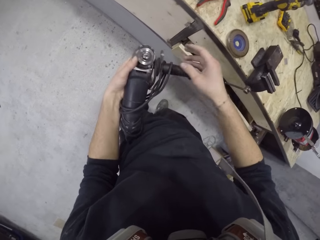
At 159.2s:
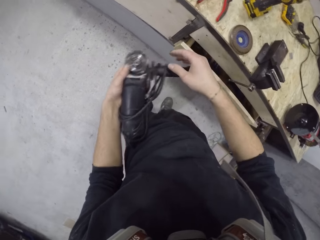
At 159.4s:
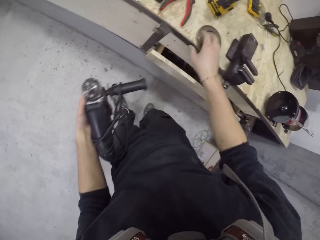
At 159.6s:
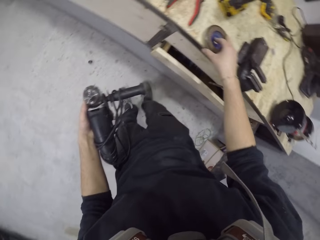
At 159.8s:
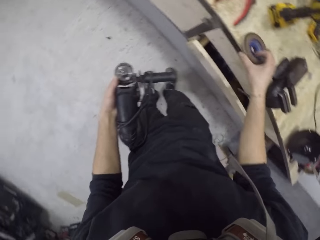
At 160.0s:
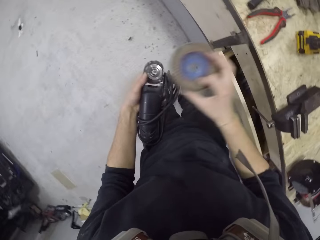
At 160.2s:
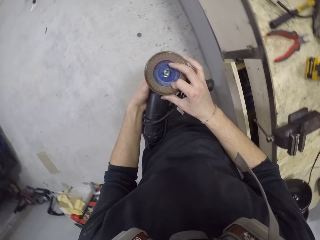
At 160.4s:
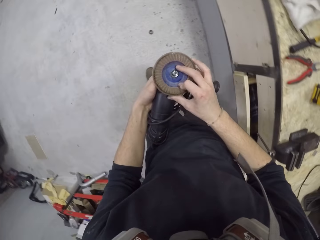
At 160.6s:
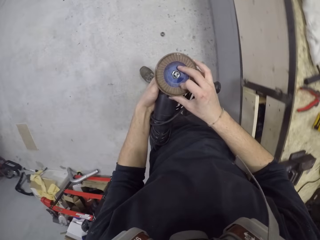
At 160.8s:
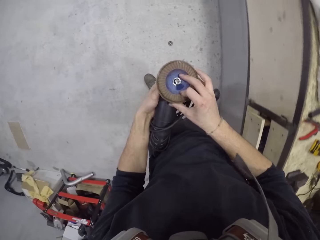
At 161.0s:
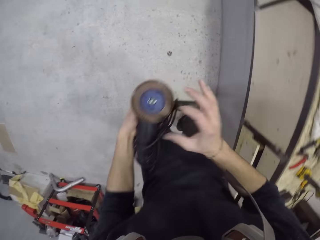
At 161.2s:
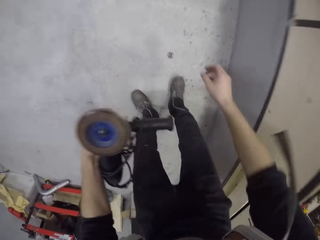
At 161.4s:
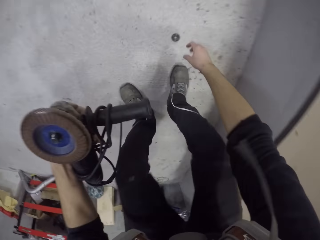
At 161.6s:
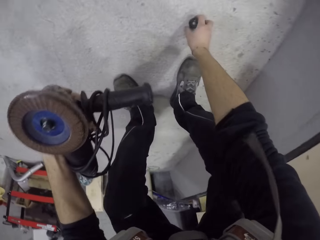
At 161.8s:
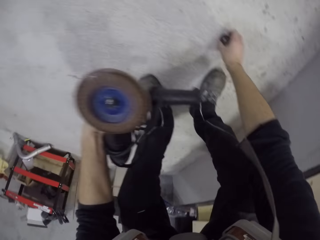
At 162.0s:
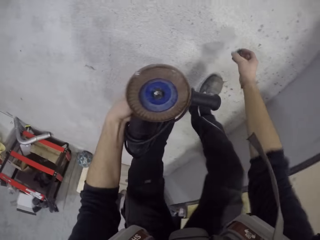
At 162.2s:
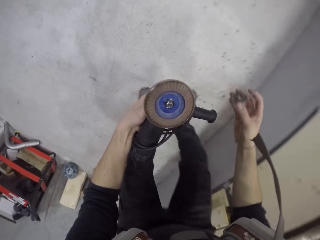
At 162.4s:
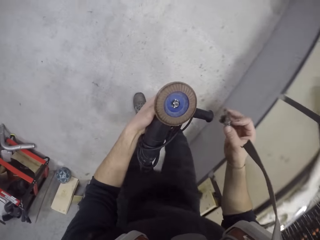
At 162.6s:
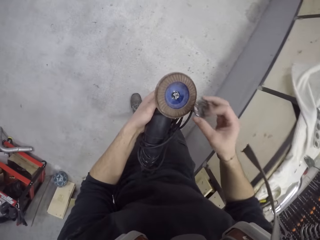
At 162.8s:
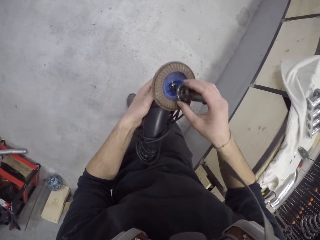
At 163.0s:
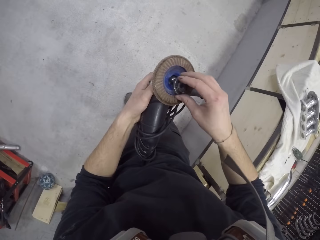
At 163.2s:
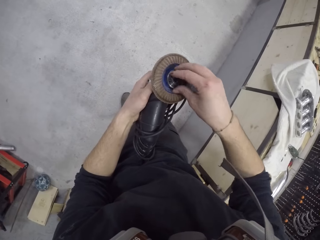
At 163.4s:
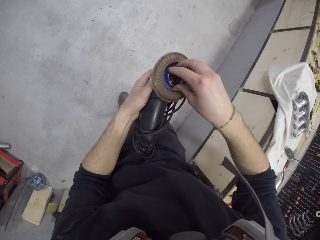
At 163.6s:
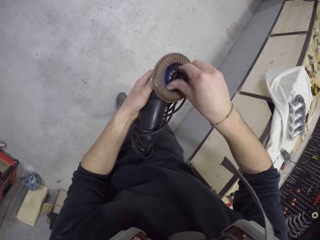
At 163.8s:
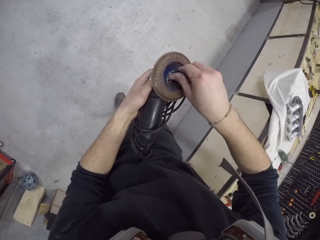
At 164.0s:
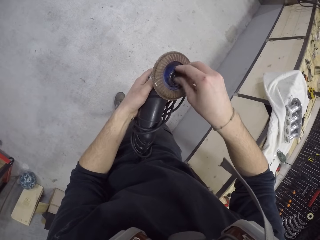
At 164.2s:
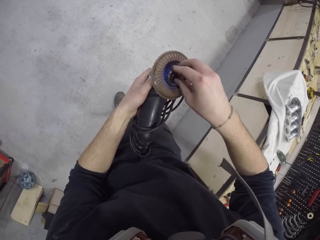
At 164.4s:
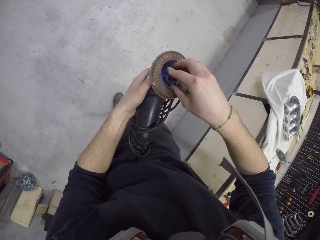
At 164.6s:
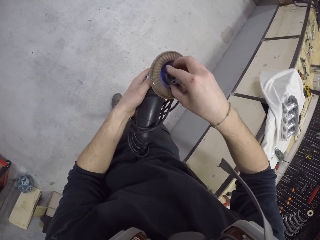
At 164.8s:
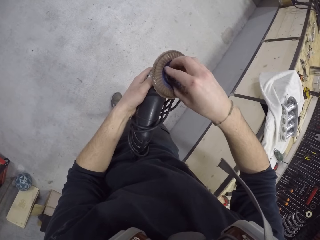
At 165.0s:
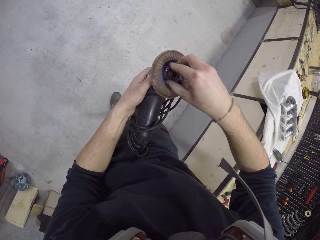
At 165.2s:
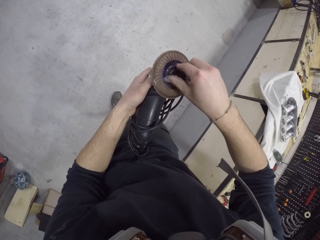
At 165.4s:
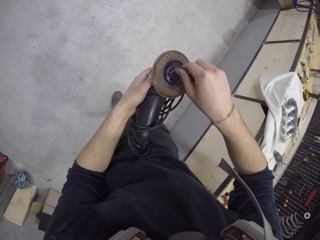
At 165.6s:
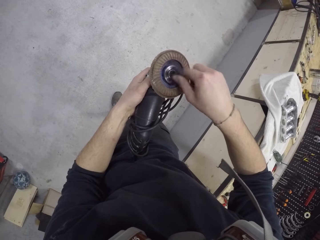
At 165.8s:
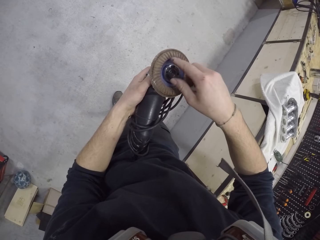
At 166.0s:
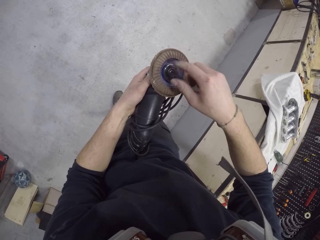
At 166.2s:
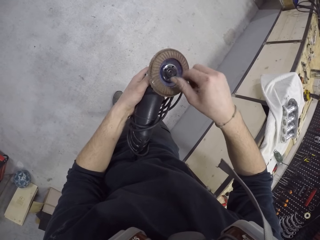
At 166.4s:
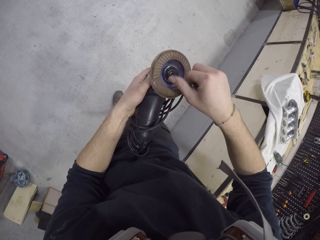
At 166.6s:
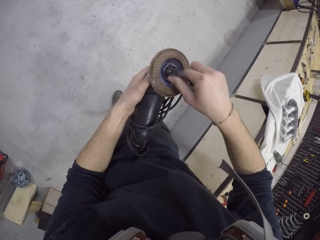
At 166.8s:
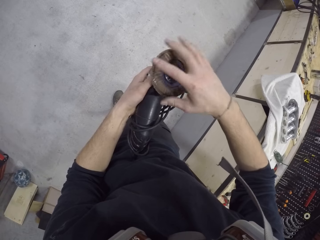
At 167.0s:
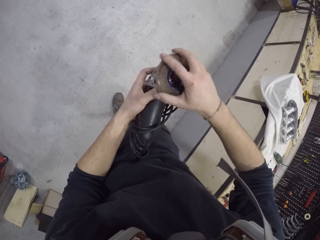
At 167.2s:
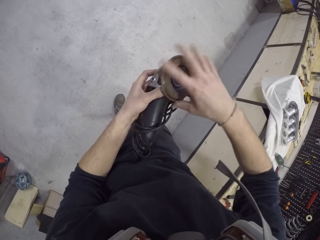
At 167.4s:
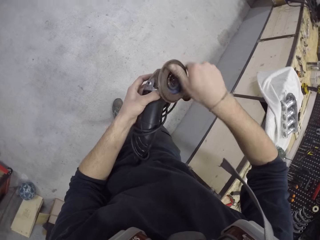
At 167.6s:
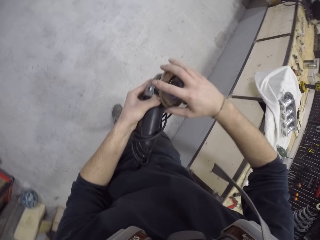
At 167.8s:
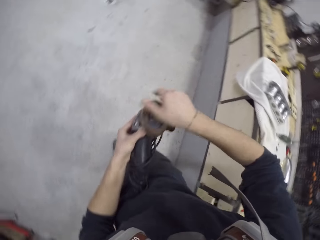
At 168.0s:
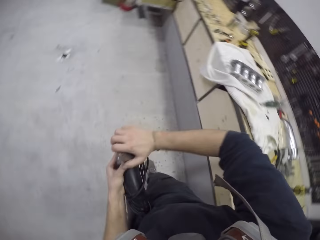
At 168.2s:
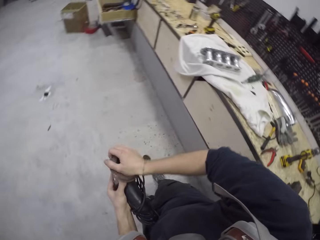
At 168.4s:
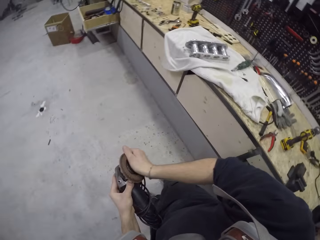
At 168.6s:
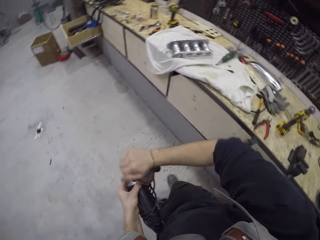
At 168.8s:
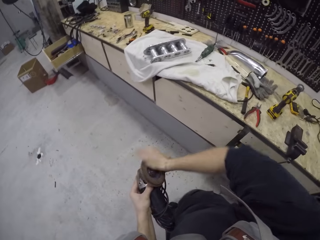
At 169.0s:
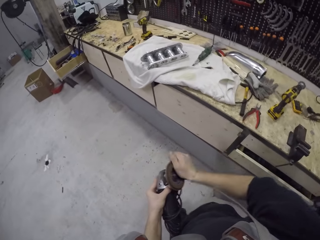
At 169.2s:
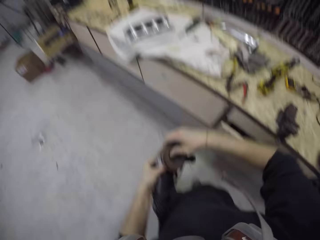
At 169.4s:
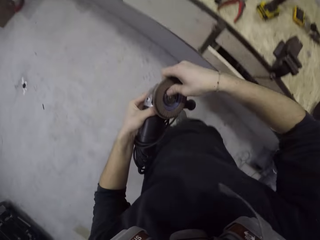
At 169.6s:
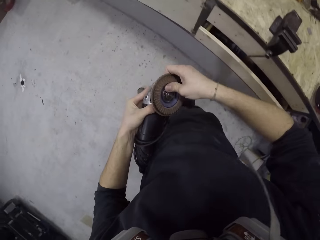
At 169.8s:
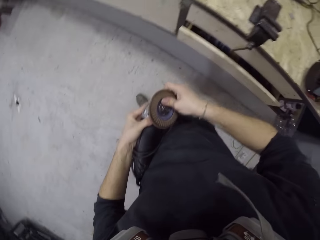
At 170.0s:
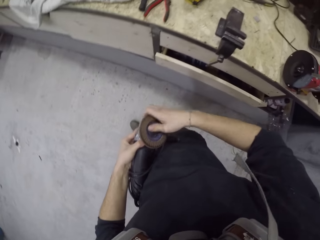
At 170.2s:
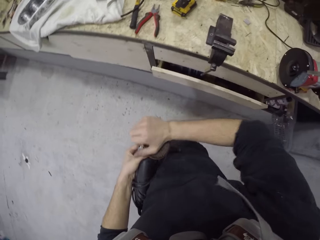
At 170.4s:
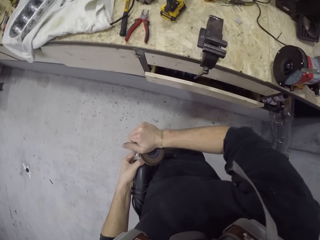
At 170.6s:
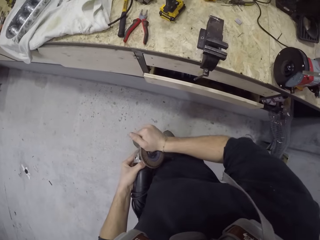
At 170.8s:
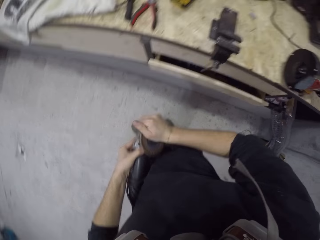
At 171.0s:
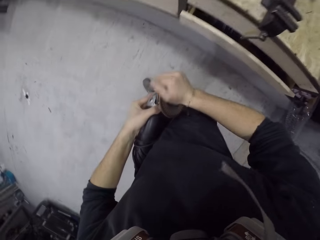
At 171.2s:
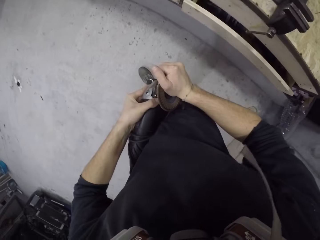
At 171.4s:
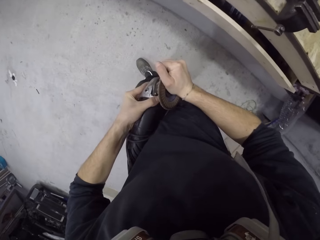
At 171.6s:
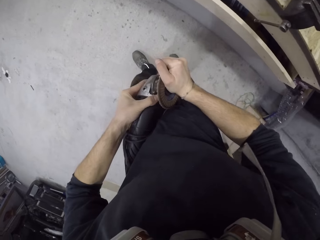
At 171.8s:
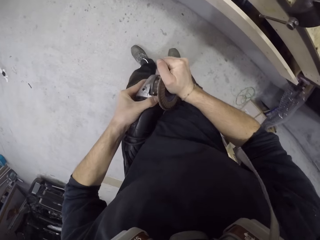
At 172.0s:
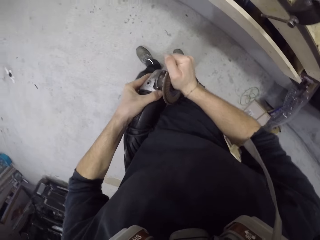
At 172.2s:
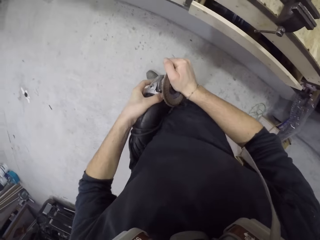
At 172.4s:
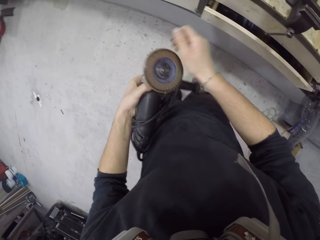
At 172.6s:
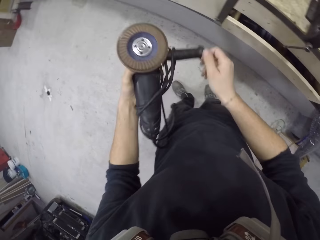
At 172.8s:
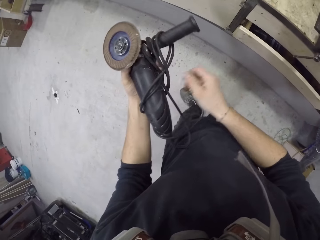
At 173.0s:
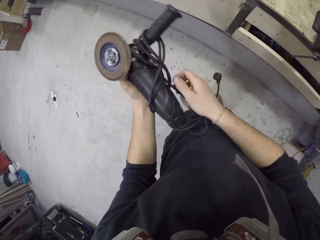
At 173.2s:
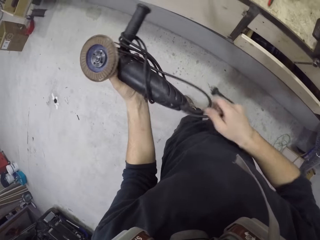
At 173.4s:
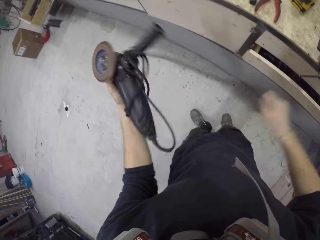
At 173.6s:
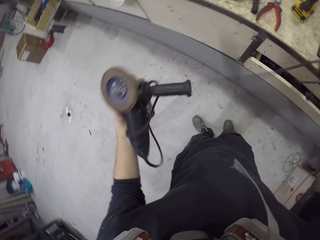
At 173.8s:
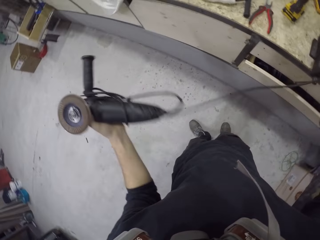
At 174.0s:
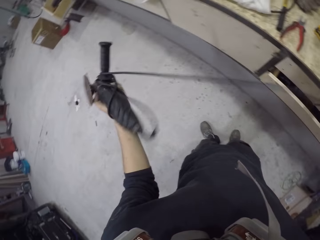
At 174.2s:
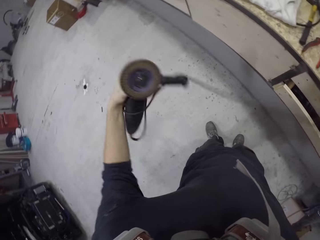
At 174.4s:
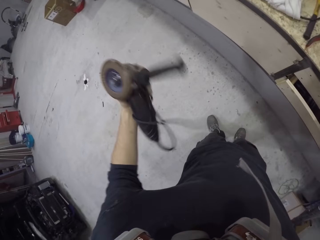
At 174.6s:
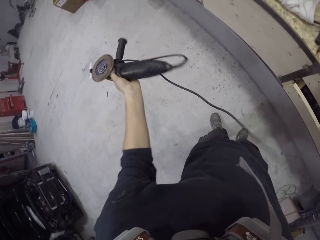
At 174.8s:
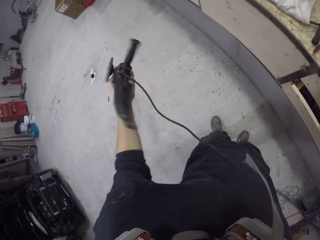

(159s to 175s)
The camera wearer drops the metal on the floor. He picks up the sanding paper or sander pad from the table with his right hand. He joins the sanding paper together with the angle grinder or sander with his right hand. He picks up the piece of metal or pad seal from the floor with his right hand. He joins the piece of metal together with the angle grinder with his right hand. He rotates the pad seal. He tightens the sander pad. He loosens the cable of the angle grinder with his right hand. He straightens the sander cable.

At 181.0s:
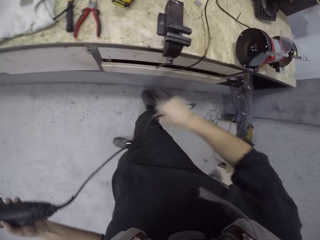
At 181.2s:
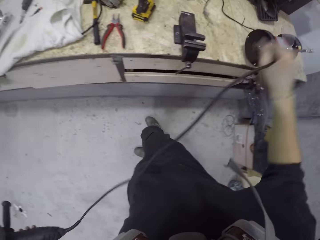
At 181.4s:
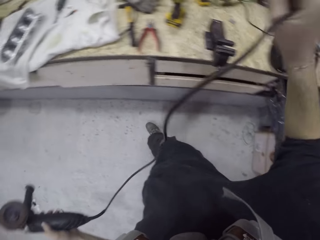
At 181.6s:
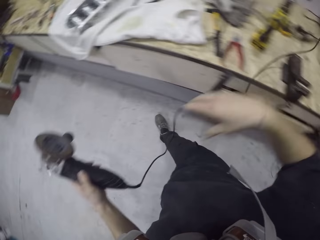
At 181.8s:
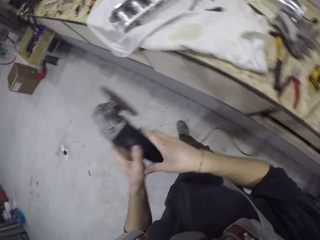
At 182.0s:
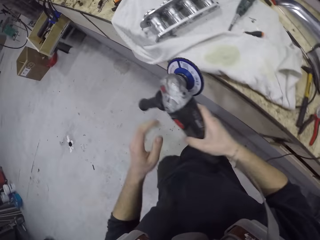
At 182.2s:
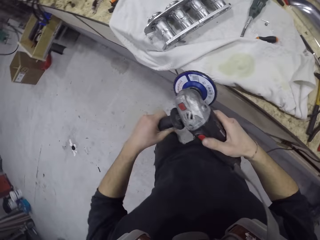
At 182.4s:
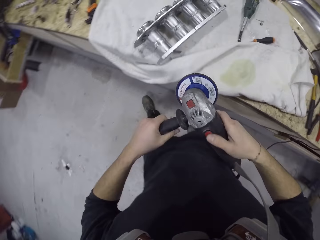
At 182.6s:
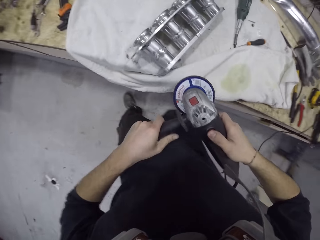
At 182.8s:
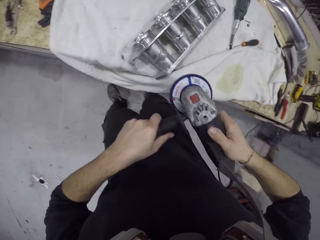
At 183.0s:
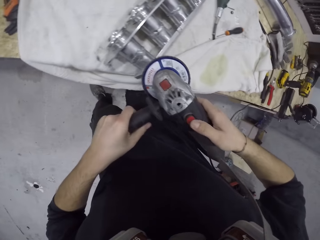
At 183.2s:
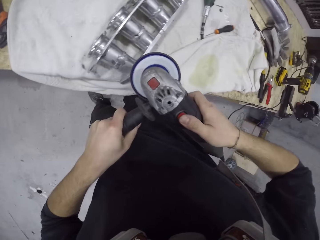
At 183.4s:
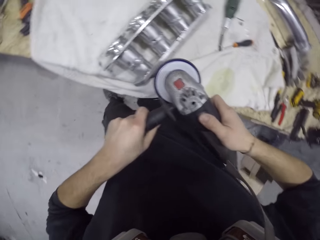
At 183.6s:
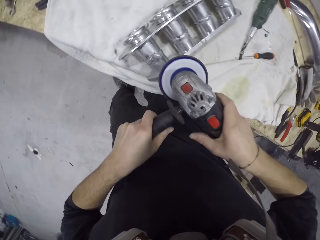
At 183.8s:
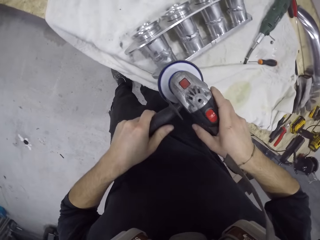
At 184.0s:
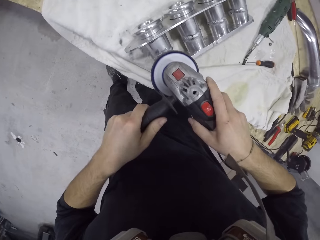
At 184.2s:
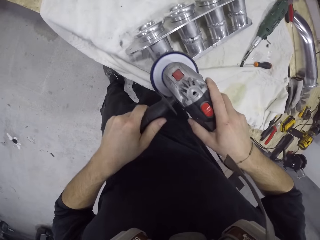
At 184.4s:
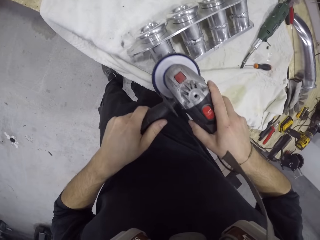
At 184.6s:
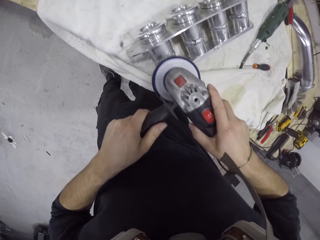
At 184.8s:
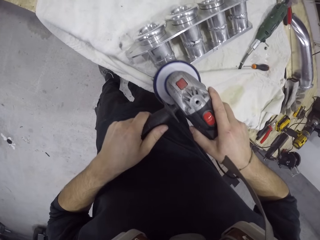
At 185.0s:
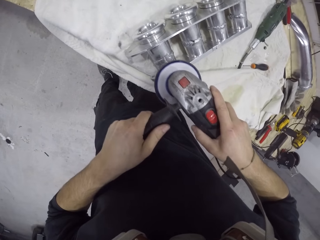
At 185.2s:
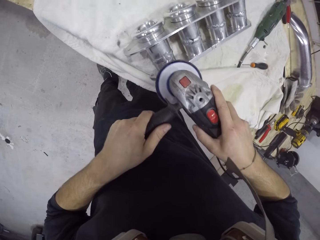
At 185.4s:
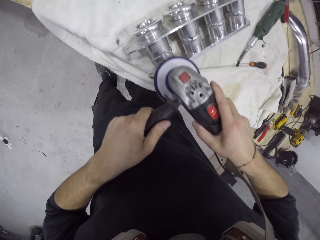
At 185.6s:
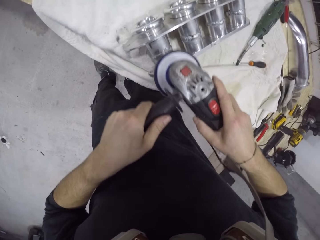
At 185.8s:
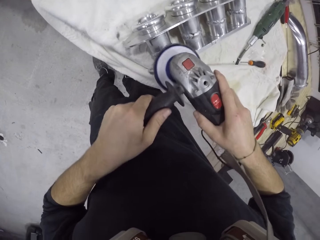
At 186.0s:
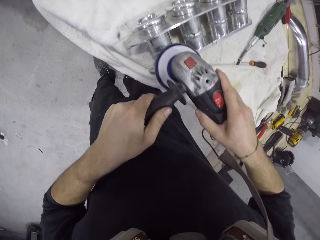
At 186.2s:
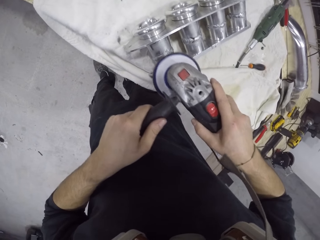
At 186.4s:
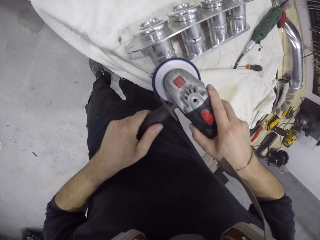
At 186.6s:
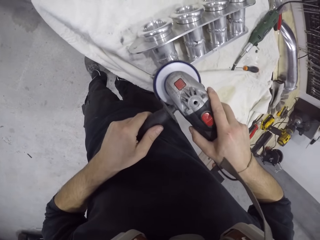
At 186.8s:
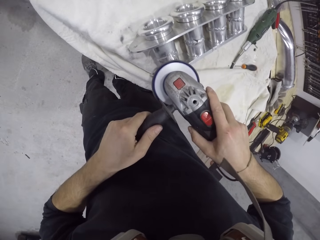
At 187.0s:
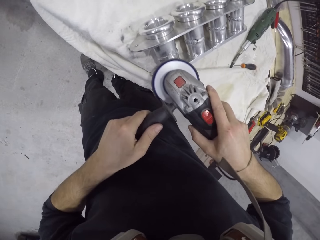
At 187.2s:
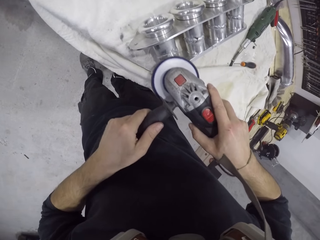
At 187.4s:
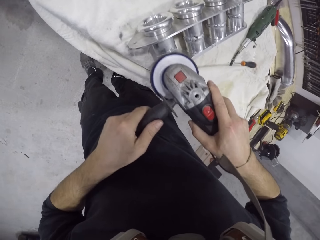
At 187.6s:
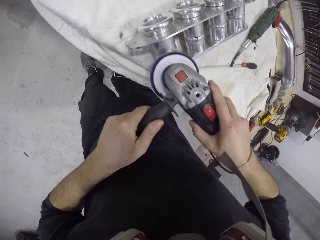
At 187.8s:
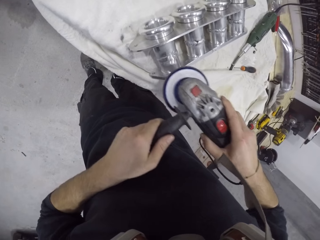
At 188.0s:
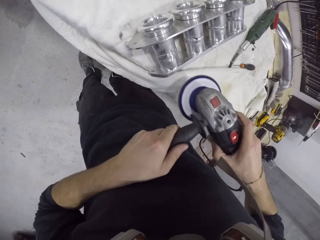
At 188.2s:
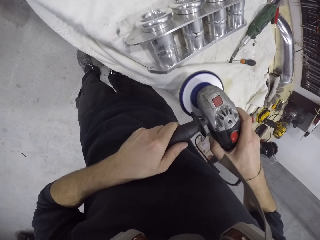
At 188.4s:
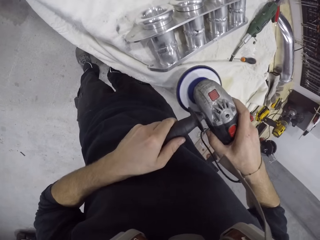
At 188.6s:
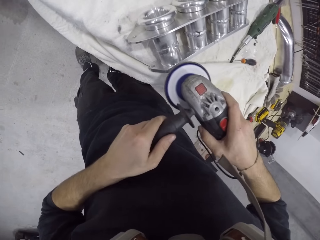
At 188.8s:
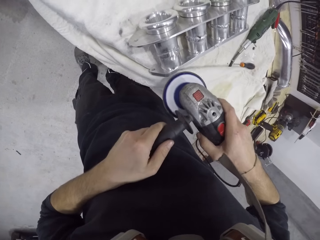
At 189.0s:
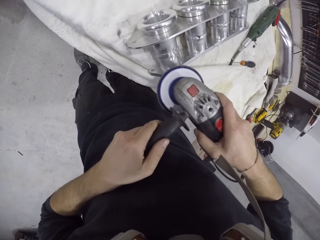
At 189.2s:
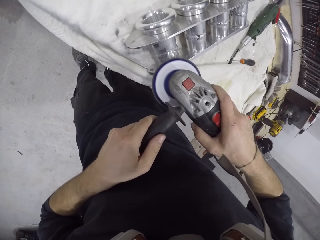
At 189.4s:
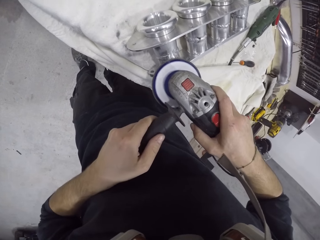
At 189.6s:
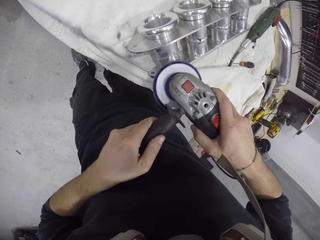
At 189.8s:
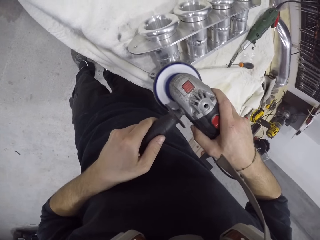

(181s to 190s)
The camera wearer holds the angle grinder cable with his right hand. He straightens the sander cable. He passes the angle grinder from his left hand to his right hand. He holds the angle grinder with both hands. He smoothens the piece of metal or metal structure on the table with the angle grinder with both hands. He looks at the metal structure.
